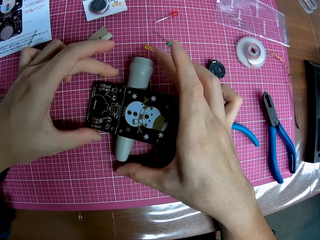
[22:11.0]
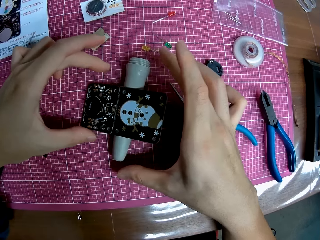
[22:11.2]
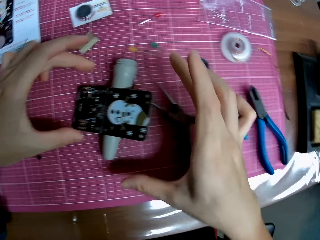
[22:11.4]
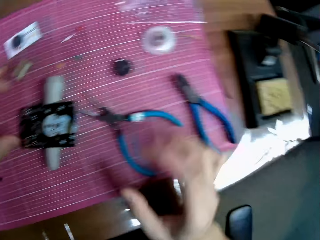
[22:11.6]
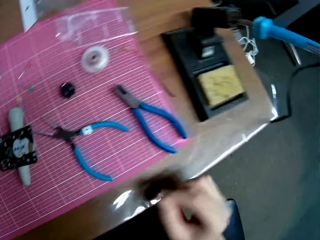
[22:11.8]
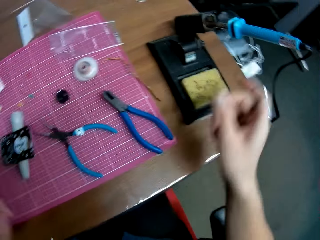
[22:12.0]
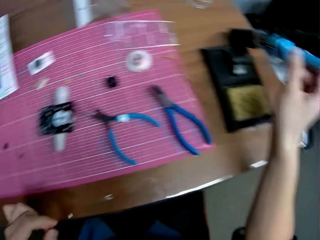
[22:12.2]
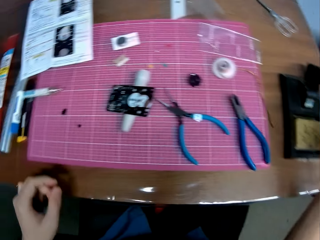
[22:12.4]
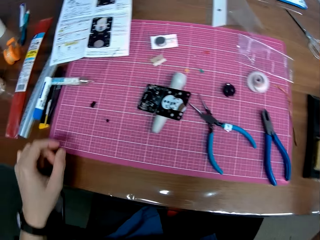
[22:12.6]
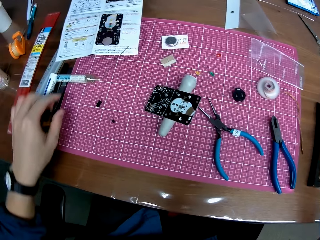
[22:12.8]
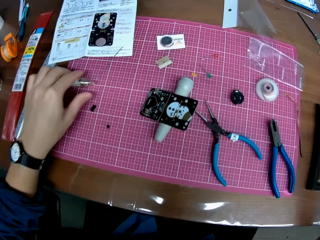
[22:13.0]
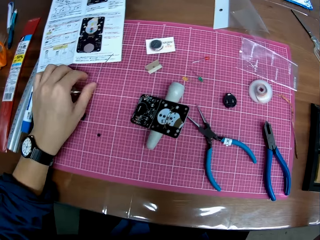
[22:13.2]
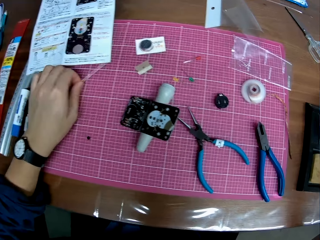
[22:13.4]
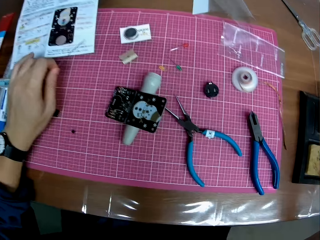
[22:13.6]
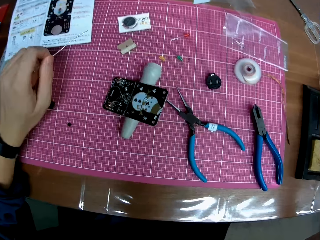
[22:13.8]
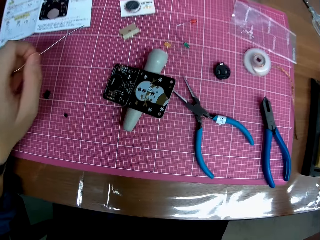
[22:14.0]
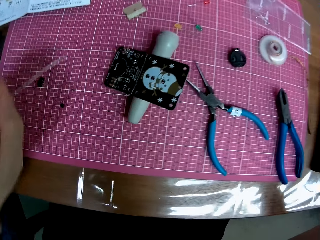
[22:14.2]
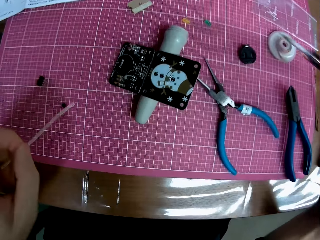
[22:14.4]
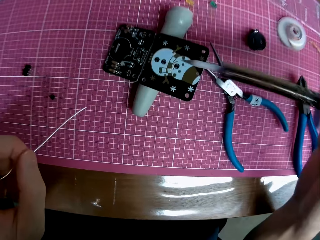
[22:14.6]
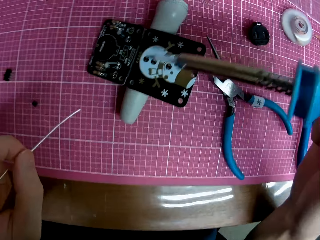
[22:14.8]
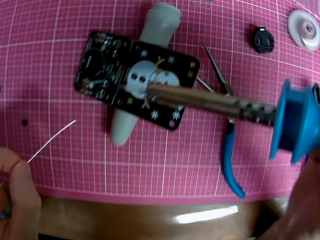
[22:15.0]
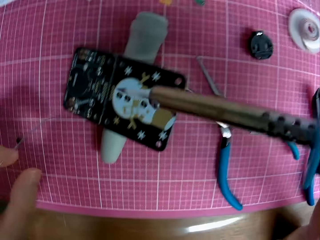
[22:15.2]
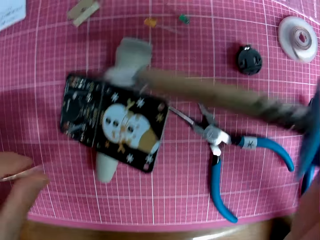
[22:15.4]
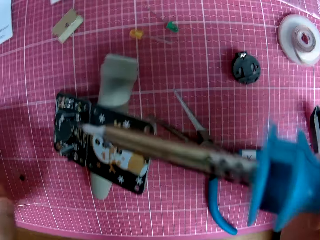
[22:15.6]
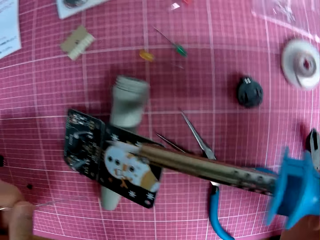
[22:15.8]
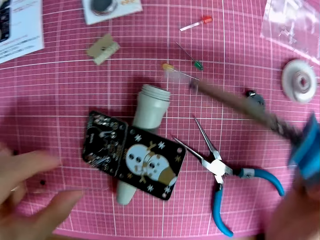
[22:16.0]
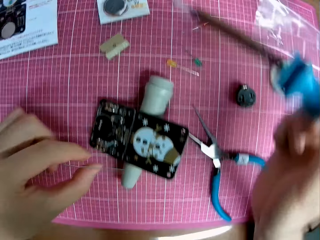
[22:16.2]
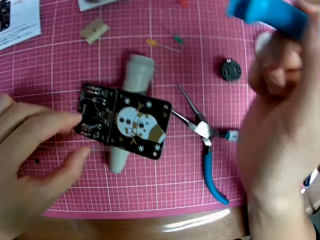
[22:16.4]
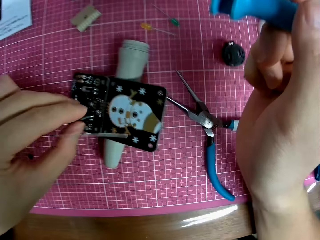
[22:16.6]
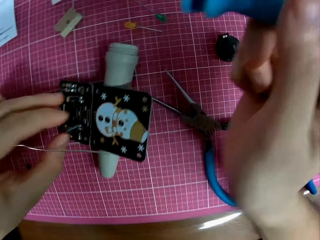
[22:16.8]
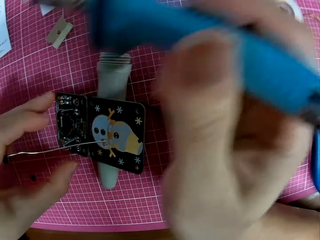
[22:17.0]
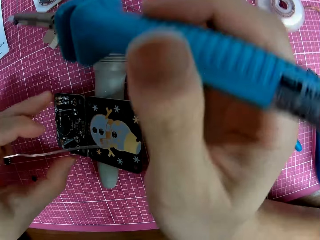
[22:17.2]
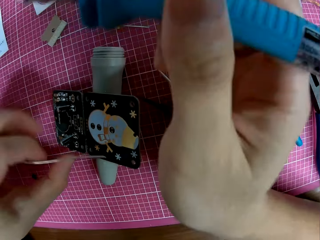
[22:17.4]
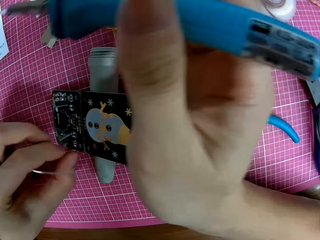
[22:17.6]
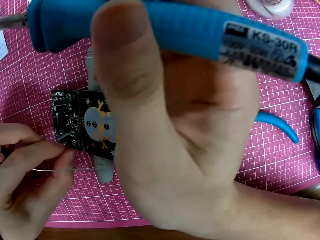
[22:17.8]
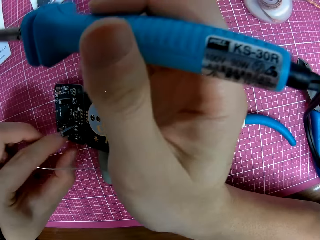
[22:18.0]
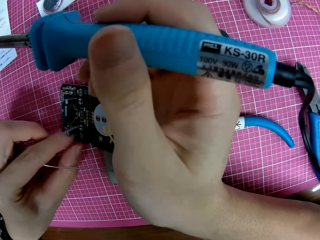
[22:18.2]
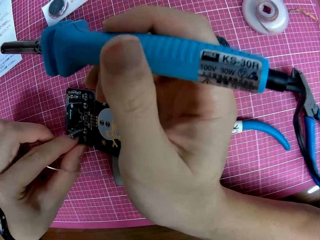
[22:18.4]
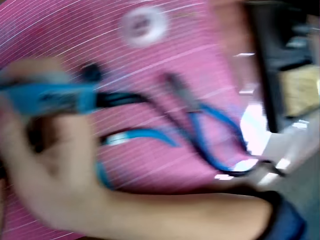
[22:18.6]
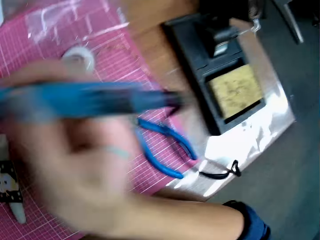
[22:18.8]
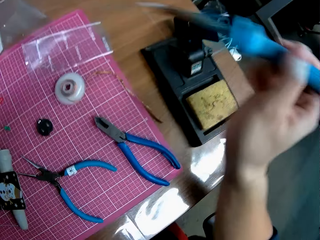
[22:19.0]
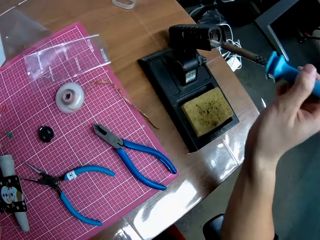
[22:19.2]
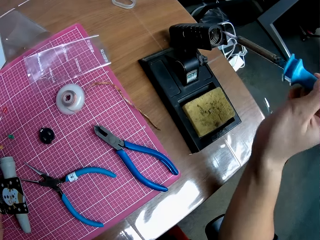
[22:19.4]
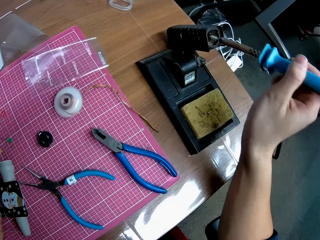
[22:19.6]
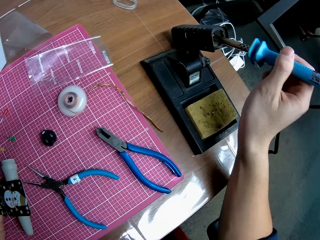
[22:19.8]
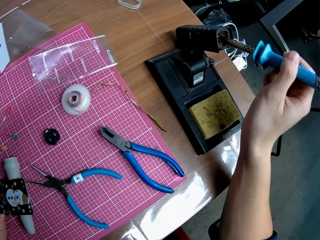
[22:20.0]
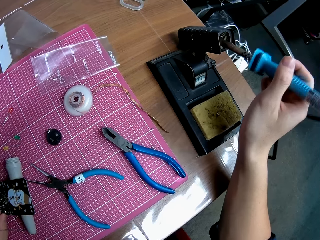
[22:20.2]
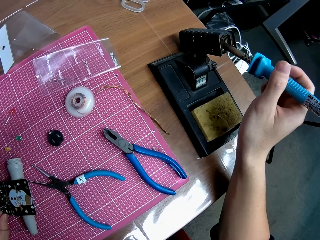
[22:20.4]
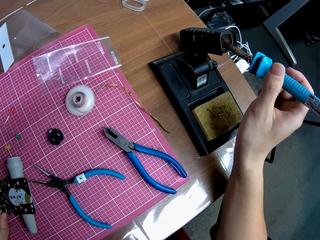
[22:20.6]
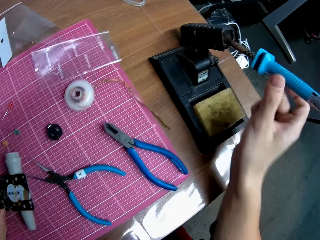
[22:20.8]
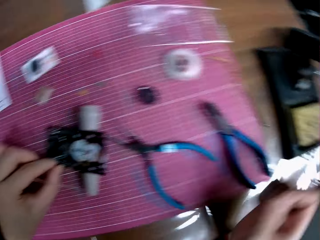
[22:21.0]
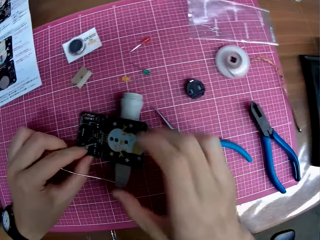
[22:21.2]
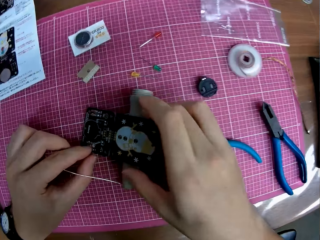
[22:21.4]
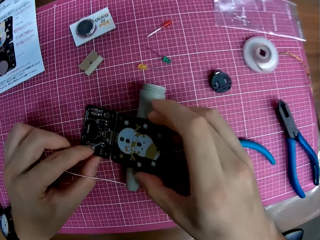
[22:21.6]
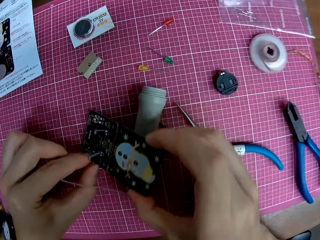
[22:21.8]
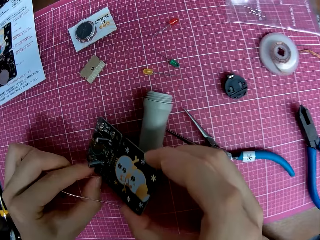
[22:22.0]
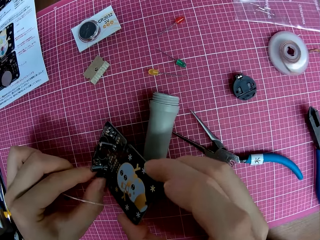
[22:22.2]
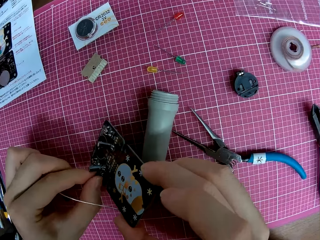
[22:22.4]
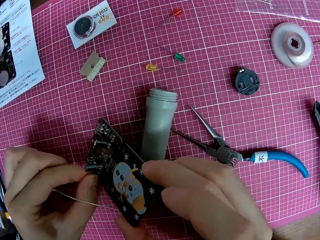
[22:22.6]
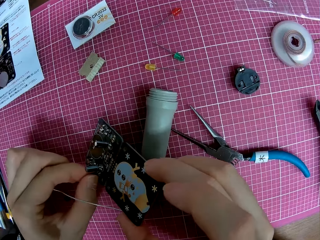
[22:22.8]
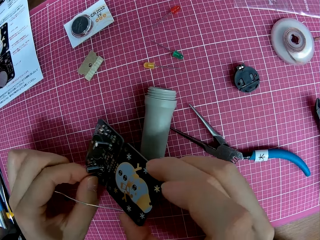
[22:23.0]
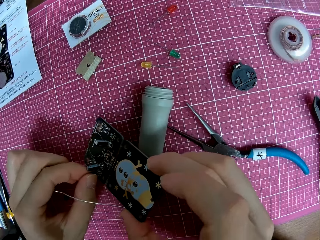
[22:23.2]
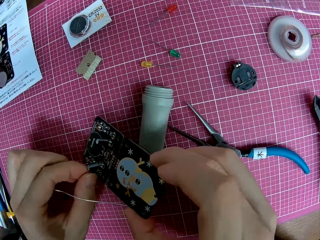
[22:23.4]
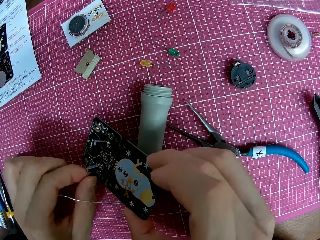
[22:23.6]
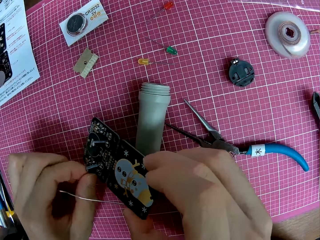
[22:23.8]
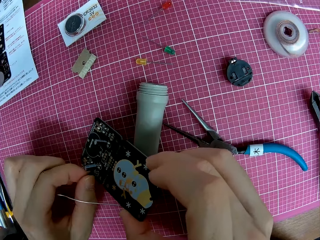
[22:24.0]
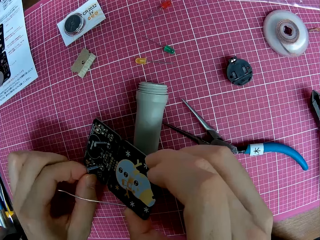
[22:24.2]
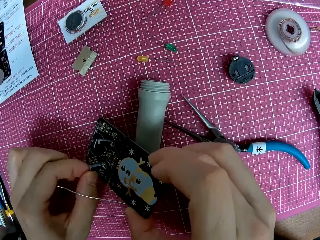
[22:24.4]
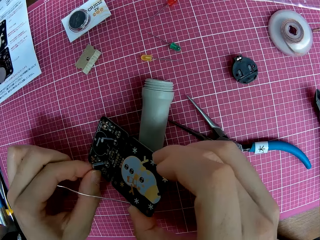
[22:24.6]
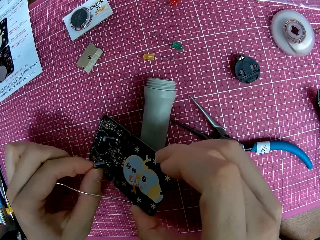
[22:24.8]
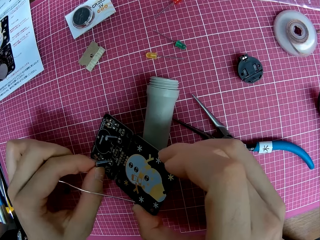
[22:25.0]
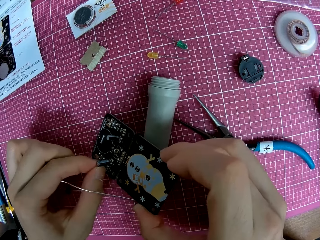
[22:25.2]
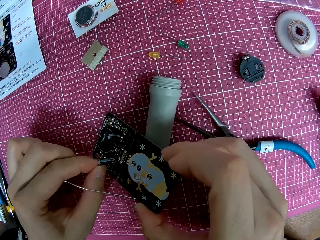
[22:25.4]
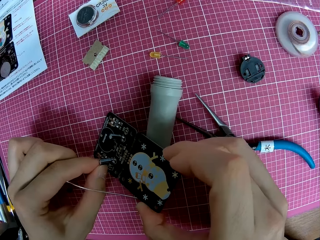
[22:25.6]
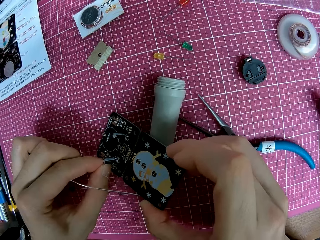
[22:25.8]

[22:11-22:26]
The camera wearer picks up the soldering iron on the table. He picks up the solder wire on the table. He repairs the electronic hardware with the soldering iron and solder wire. He touches the motherboard. He adjusts the electronic hardware with his hand. He places the soldering iron in a case on the table. He touches the motherboard and lifts the motherboard. He adjusts the electronic hardware with his hands. He touches the motherboard.

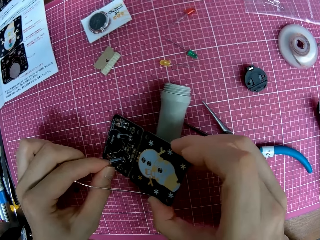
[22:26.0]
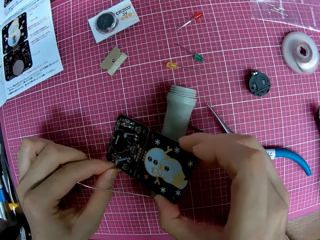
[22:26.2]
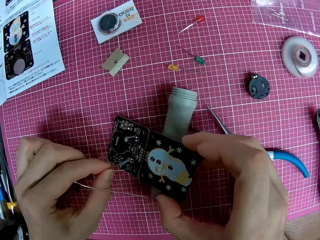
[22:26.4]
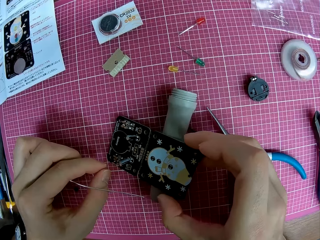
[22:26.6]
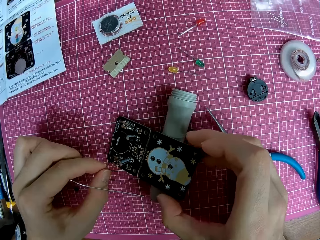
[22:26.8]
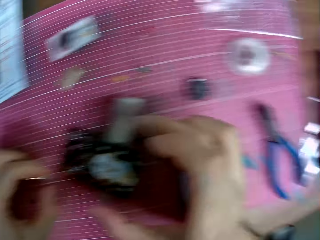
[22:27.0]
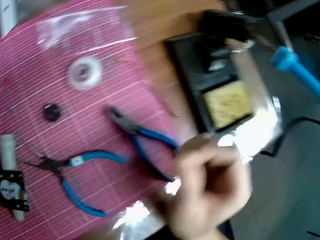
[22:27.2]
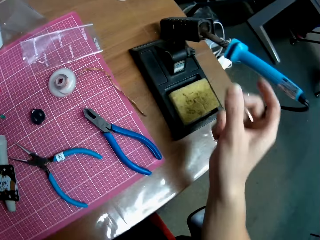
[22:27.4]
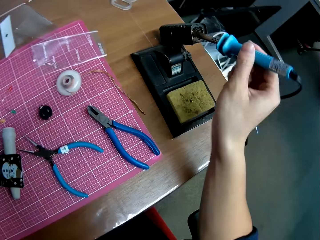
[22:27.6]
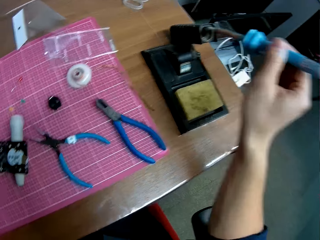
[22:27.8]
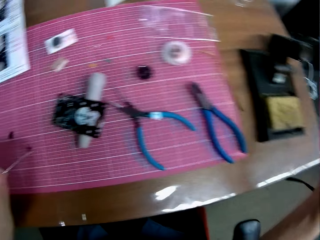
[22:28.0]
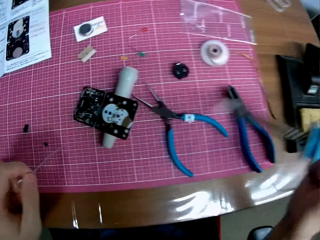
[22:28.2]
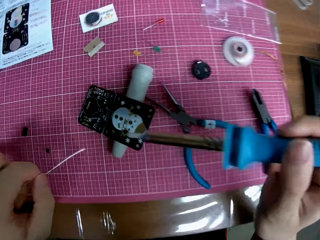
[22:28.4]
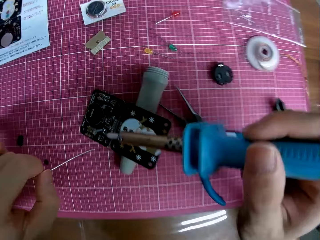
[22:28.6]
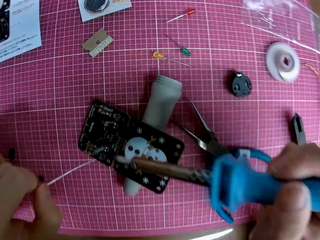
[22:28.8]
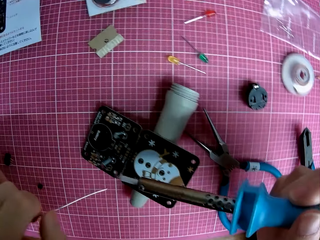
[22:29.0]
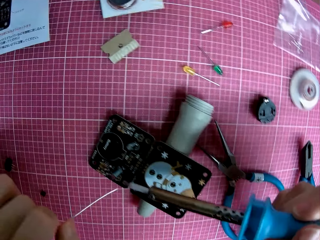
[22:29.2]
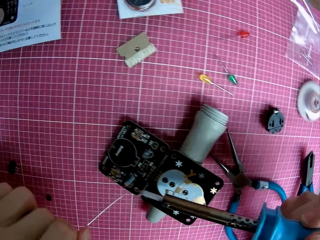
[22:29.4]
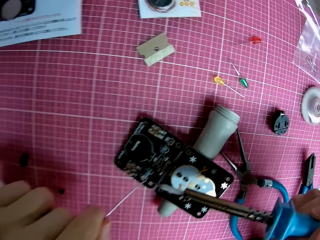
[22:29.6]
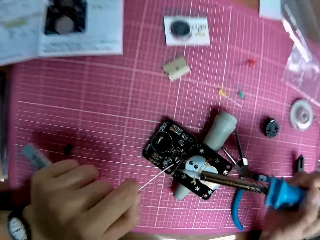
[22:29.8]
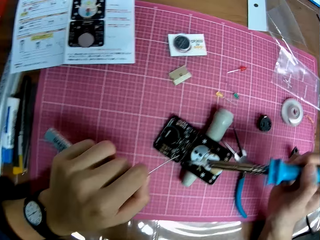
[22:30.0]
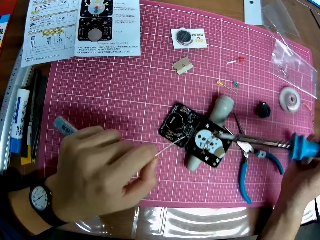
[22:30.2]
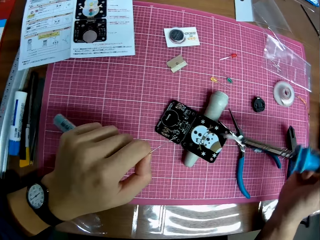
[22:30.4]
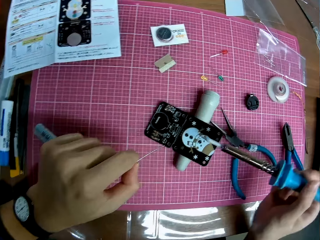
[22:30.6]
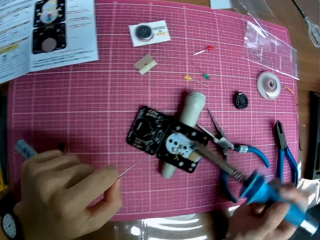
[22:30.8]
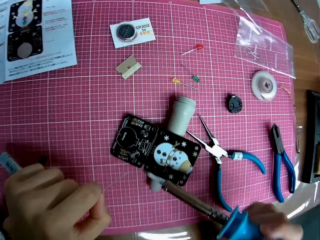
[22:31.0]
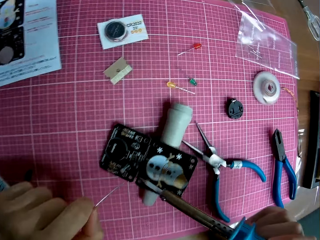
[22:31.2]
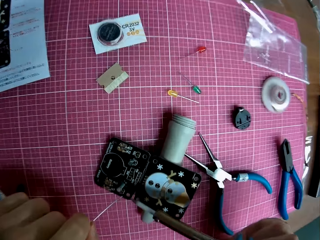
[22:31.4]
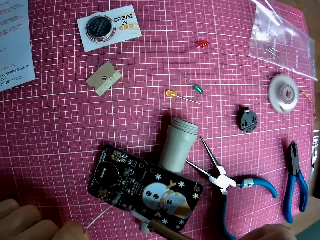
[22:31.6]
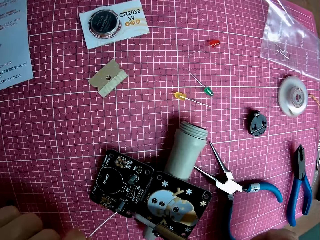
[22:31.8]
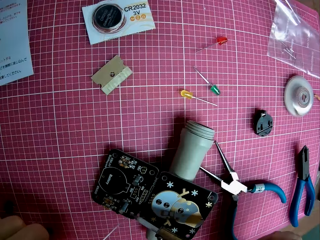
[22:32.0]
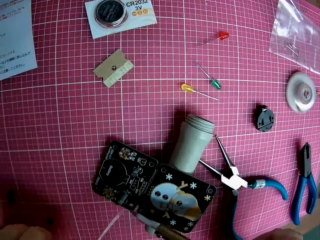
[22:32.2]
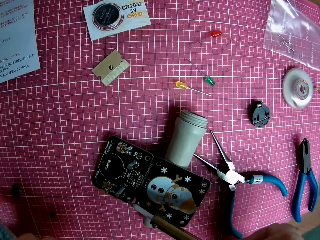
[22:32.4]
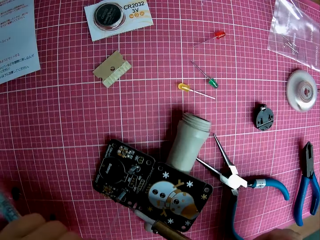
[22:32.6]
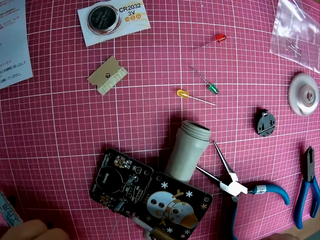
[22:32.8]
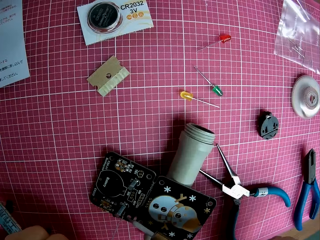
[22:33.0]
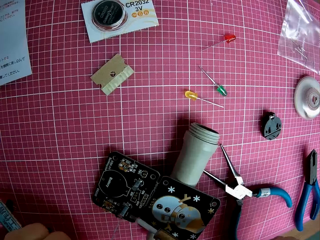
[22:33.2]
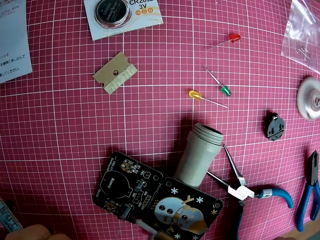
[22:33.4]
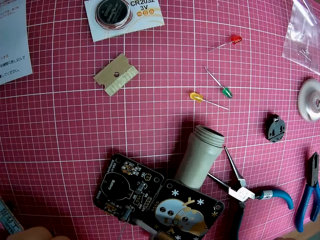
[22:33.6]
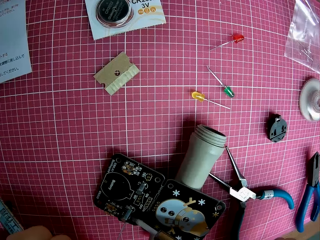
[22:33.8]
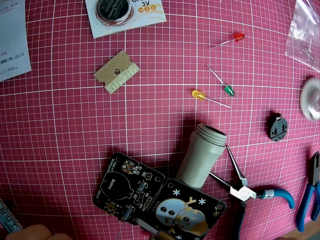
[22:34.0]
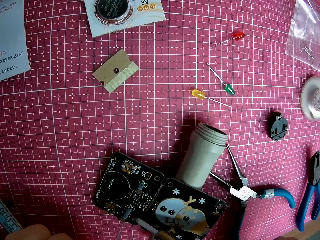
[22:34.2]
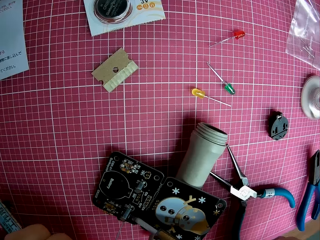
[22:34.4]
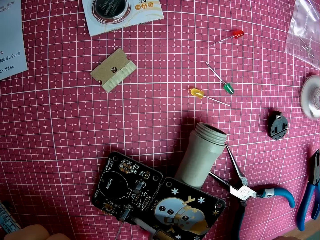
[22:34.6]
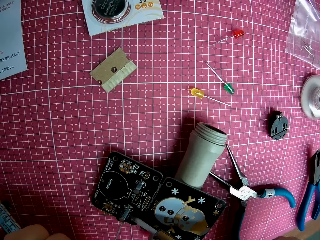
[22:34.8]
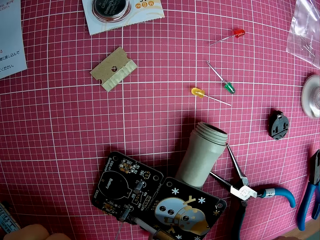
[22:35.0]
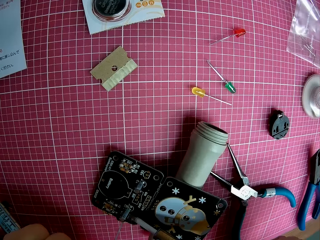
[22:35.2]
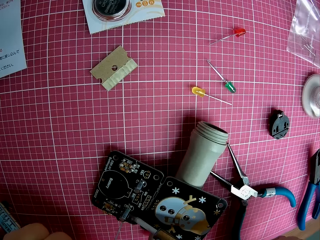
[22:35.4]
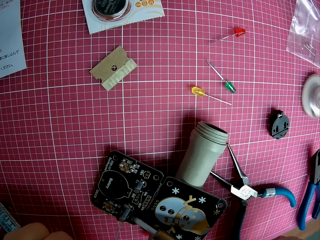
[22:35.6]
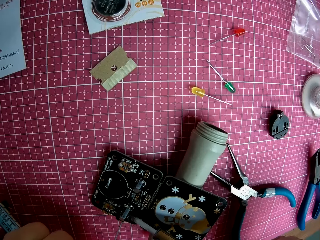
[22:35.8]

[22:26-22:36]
The camera wearer picks up the soldering iron or soldering gun on the table. They heat the motherboard with the soldering gun. They repair the electronic hardware with the soldering iron and solder wire.
